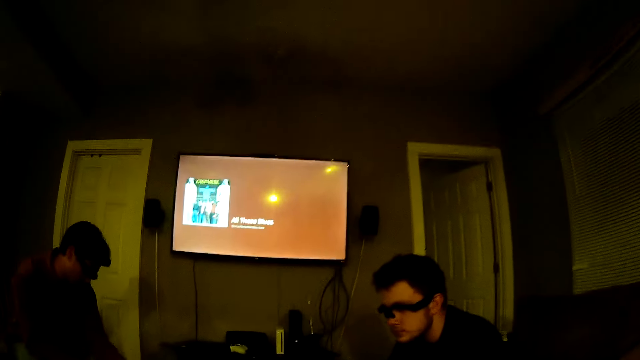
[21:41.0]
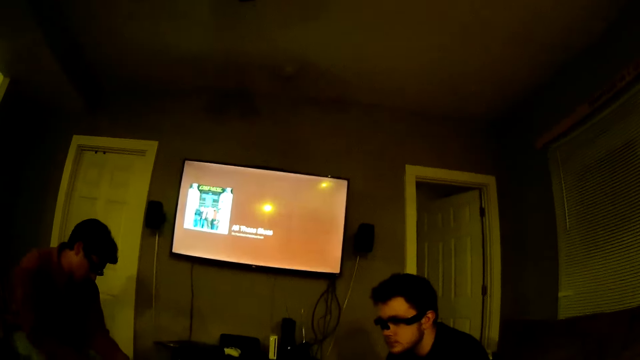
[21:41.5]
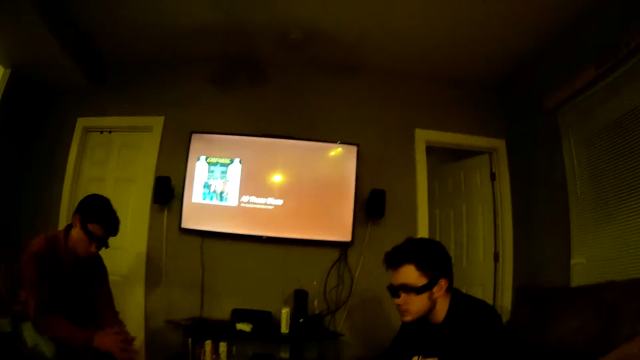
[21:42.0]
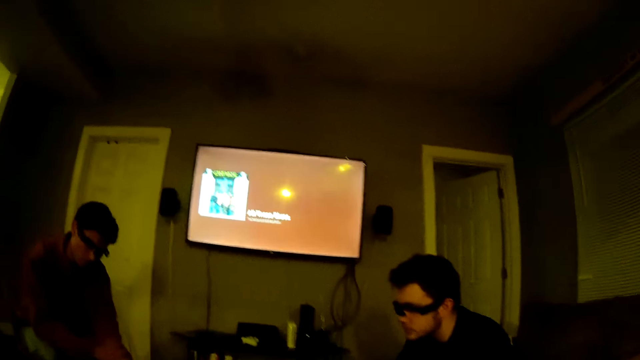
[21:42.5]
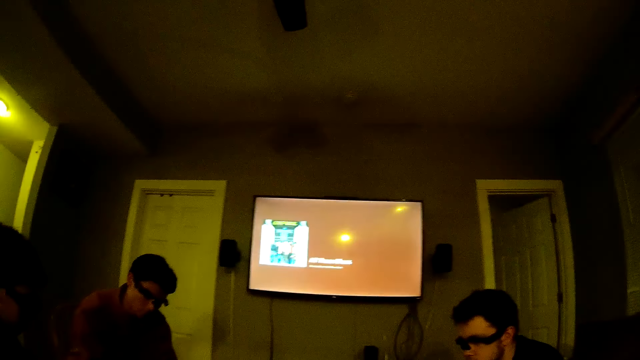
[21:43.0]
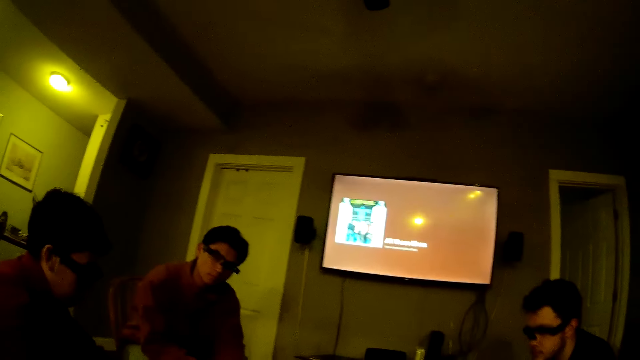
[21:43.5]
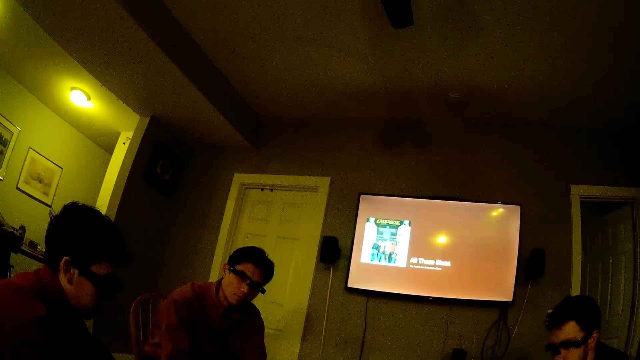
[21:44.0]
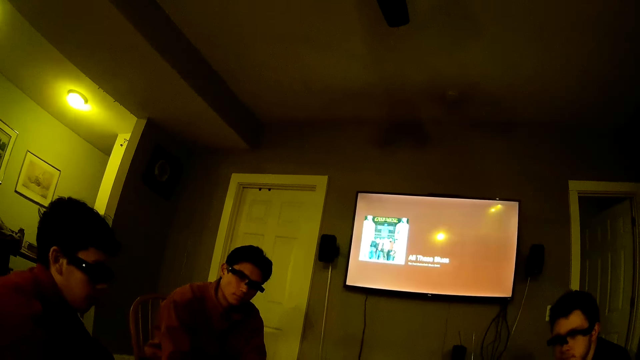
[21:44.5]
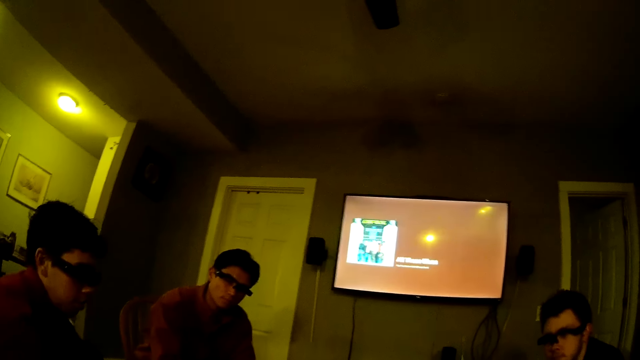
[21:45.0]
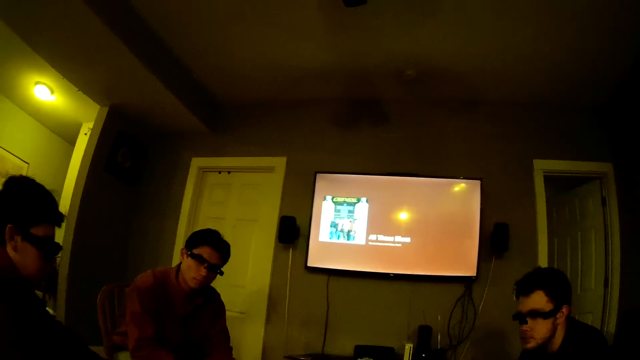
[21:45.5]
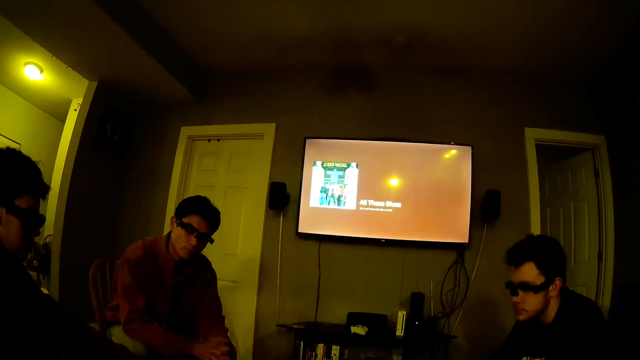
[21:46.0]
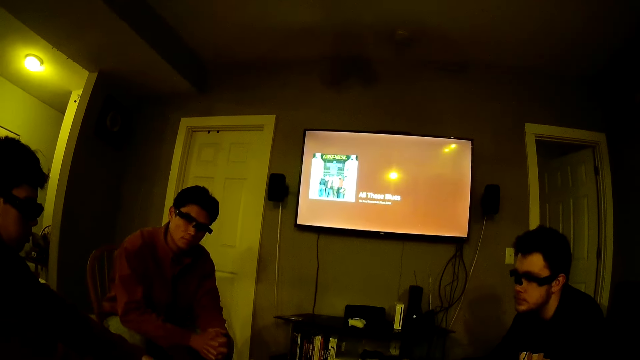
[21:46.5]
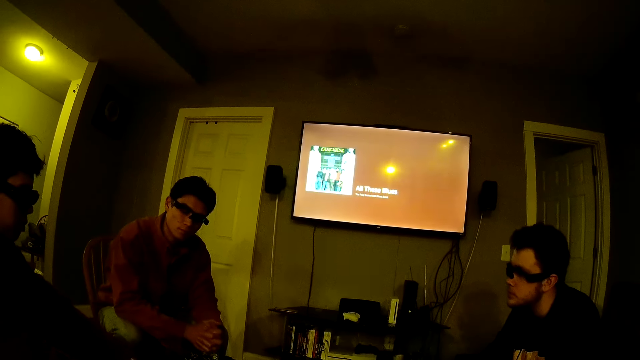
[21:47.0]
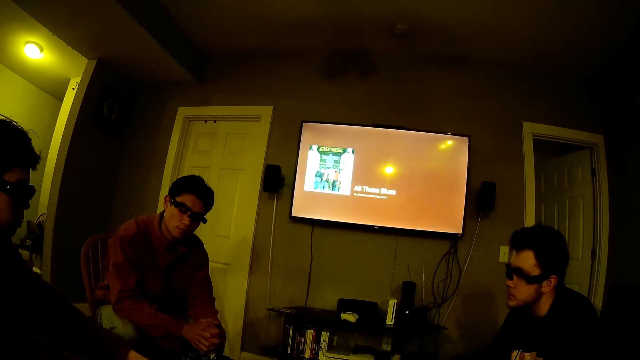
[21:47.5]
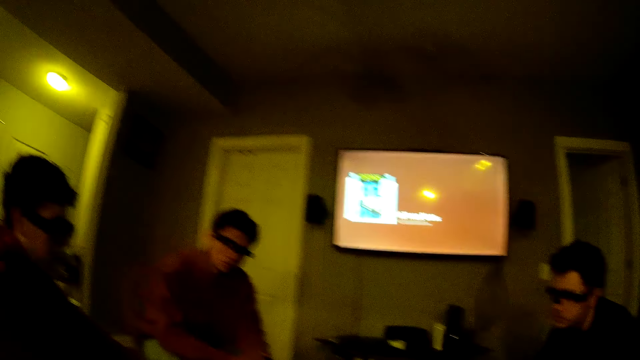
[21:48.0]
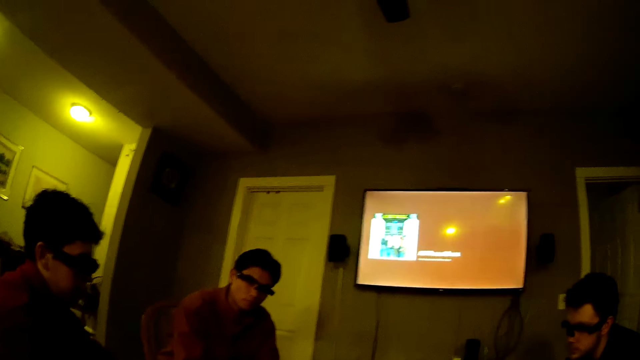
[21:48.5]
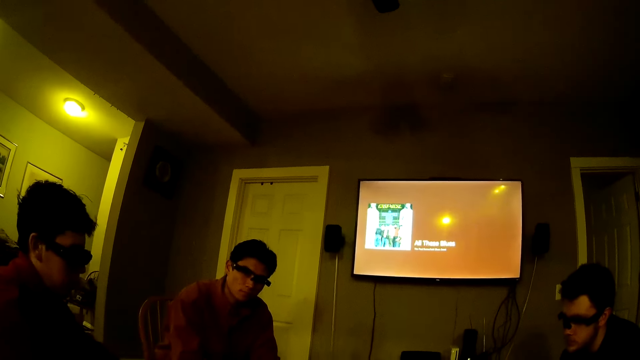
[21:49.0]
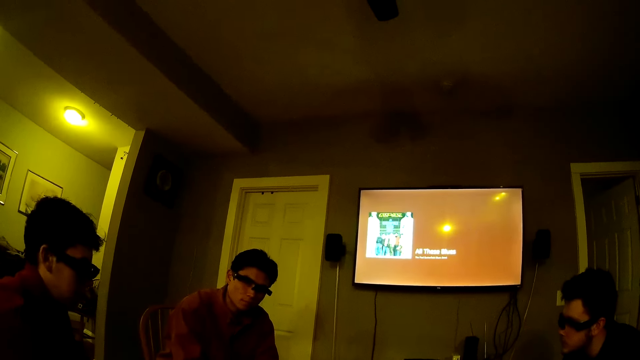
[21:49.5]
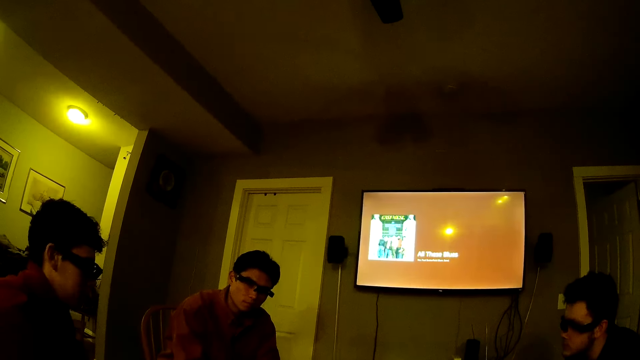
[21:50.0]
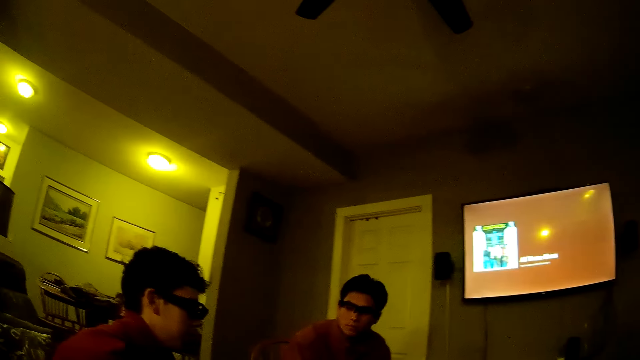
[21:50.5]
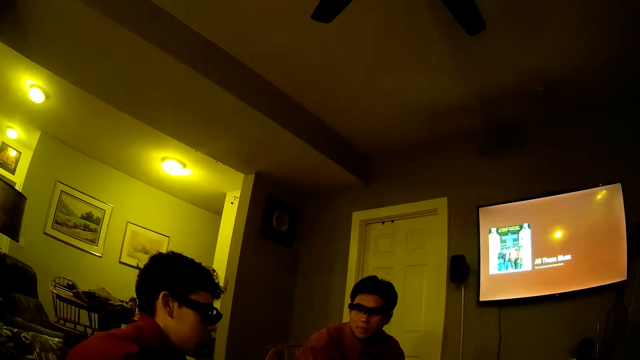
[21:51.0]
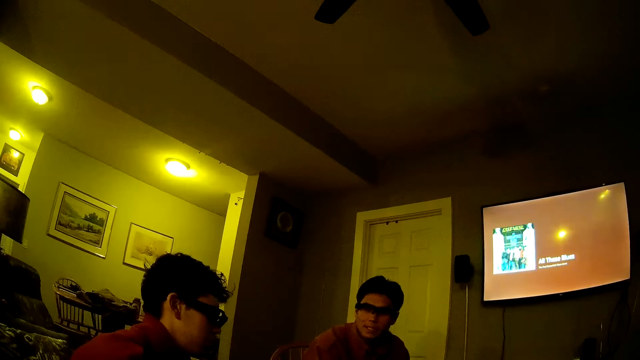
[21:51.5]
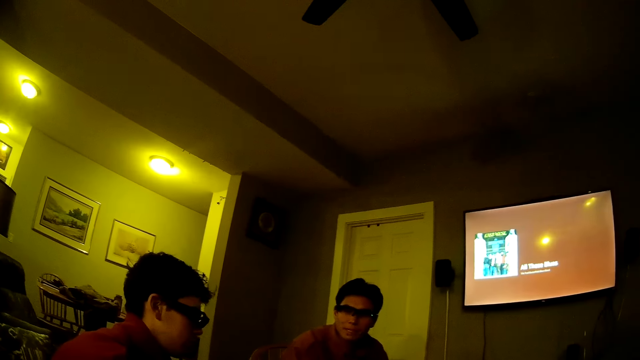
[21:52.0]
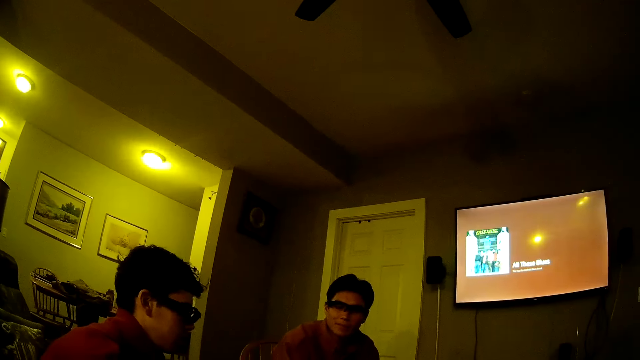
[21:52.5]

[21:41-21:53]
The camera wearer converses with three men.

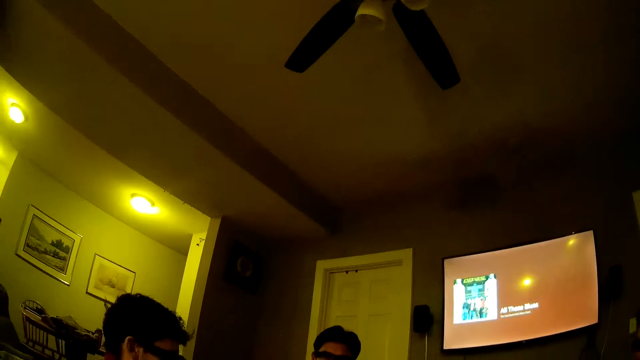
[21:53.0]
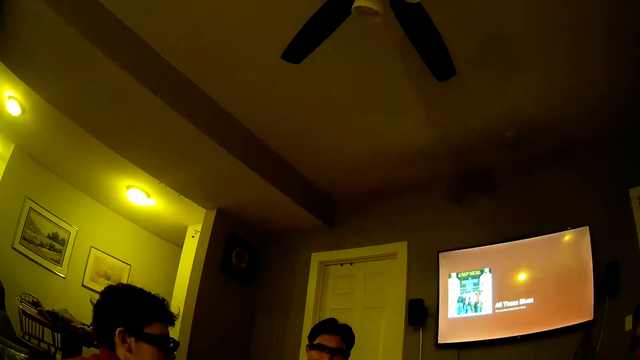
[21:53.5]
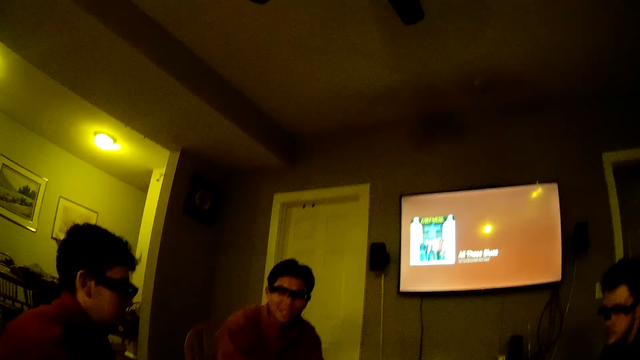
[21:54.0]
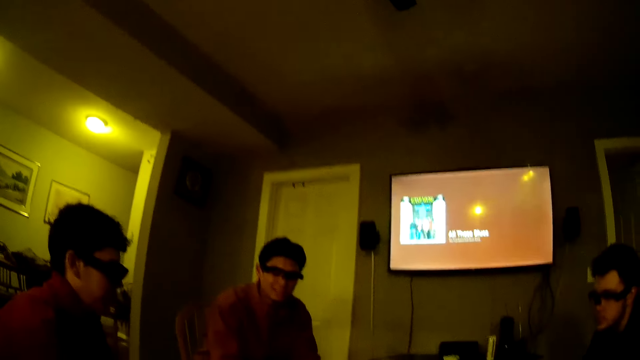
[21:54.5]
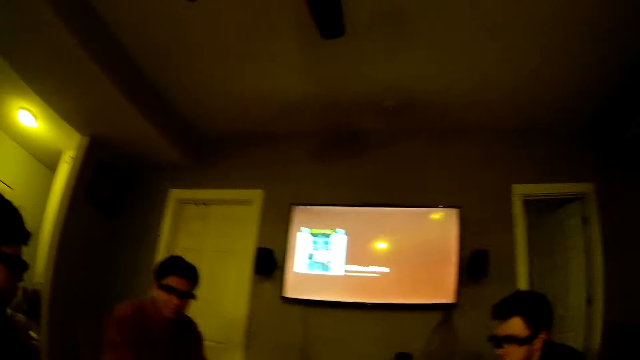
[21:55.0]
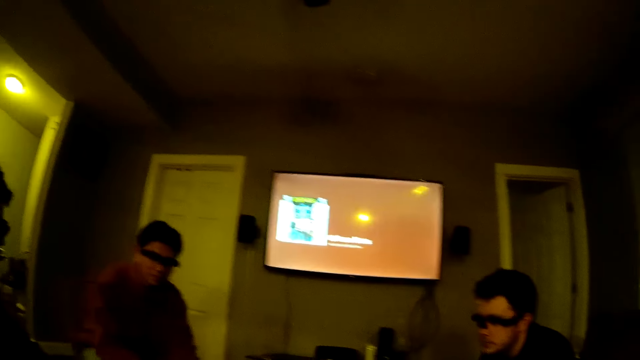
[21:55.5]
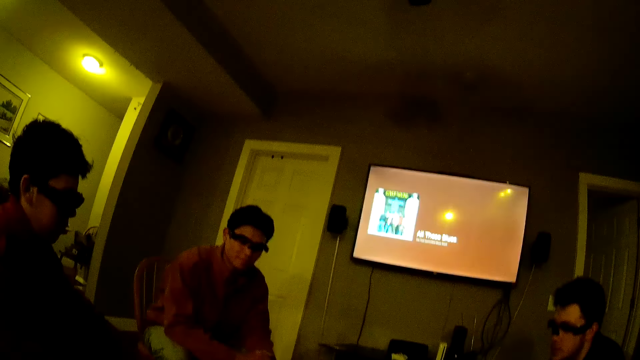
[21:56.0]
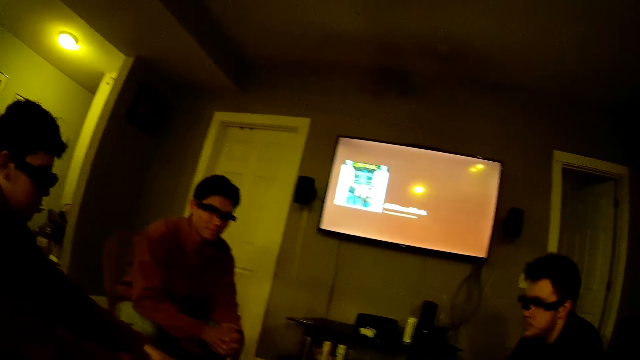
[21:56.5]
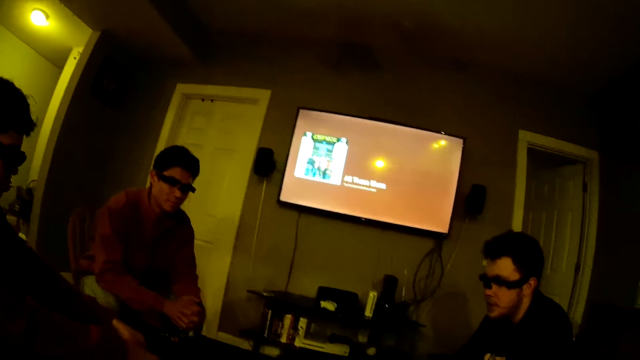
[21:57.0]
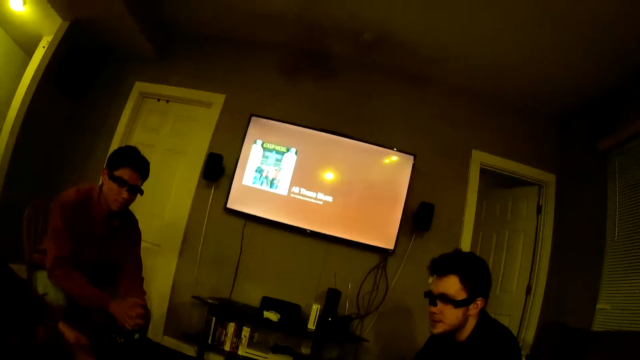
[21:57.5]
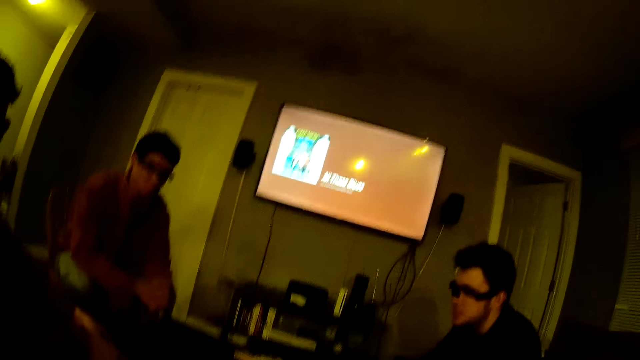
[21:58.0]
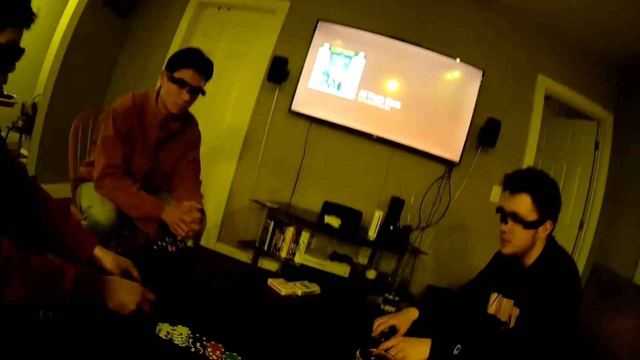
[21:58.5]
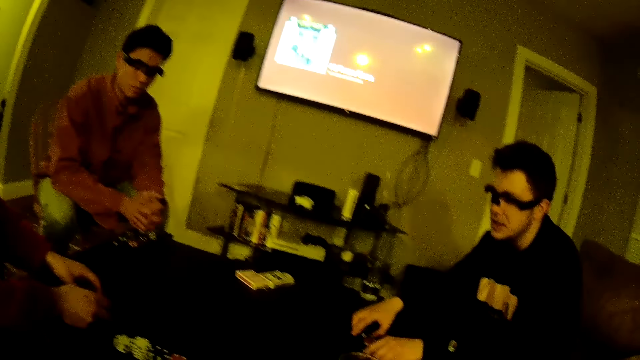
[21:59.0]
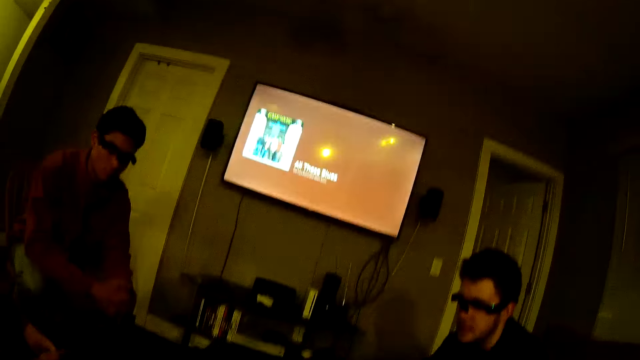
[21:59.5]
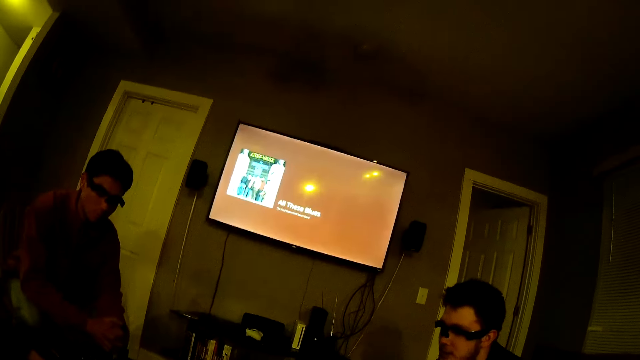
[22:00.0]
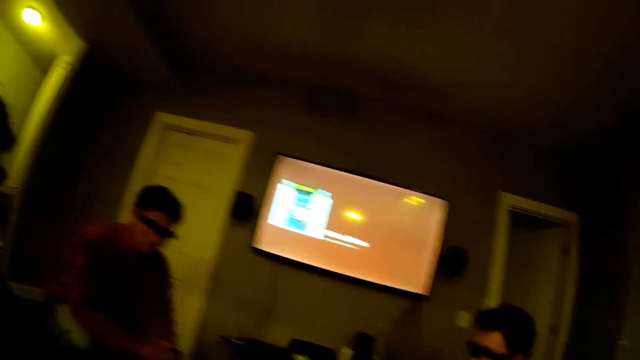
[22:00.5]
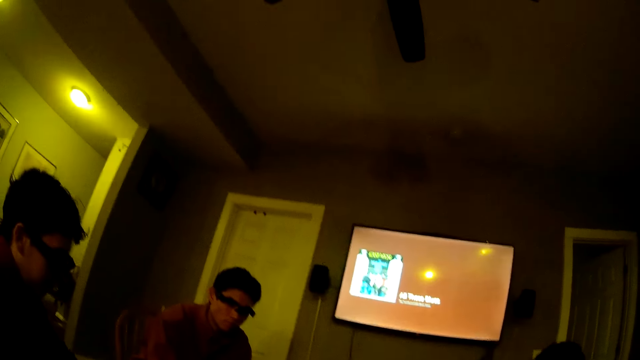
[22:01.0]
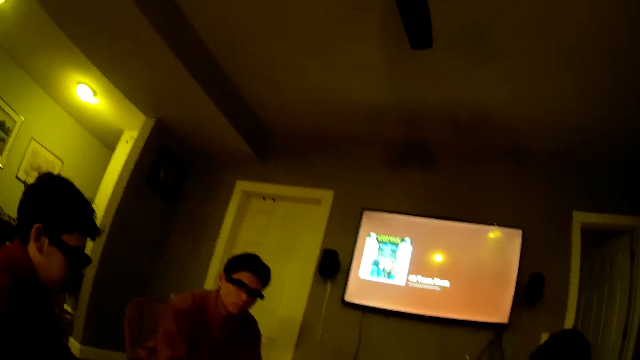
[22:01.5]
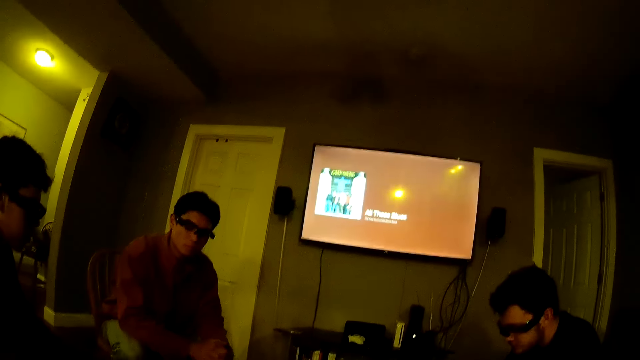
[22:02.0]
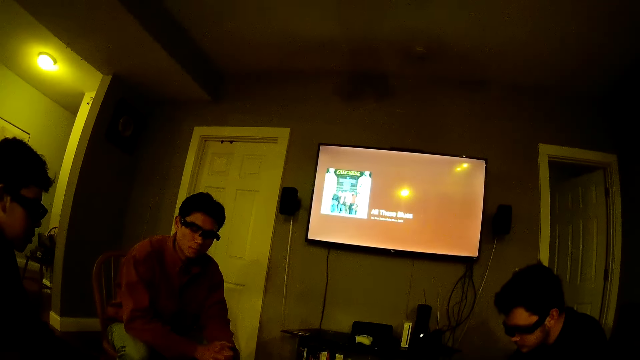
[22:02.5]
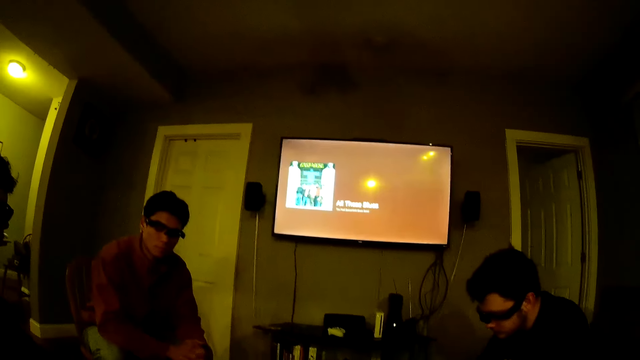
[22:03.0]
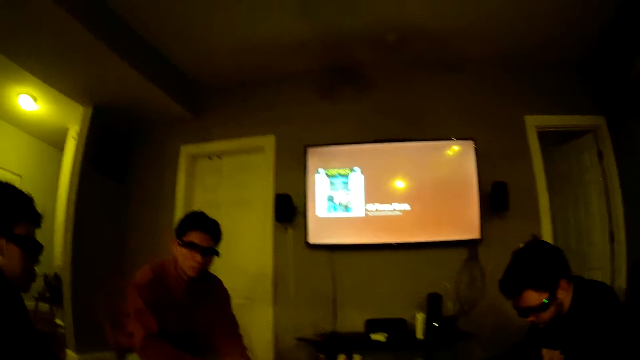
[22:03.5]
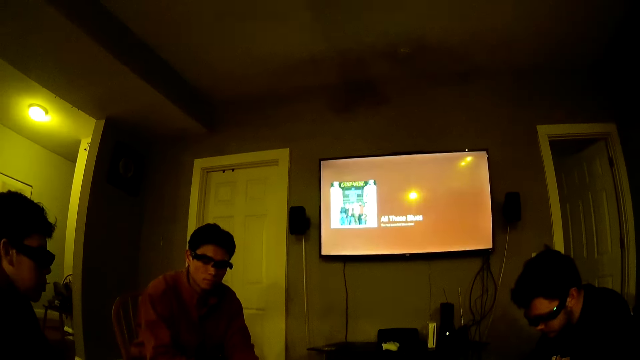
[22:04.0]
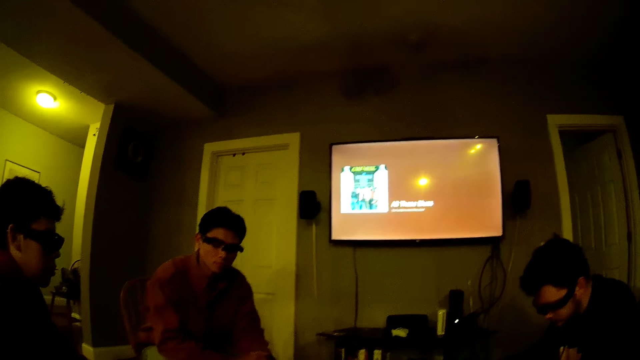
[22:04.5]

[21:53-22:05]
A man converses with the camera wearer. The camera wearer converses with the man and two other men.
